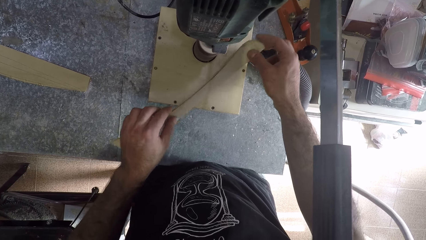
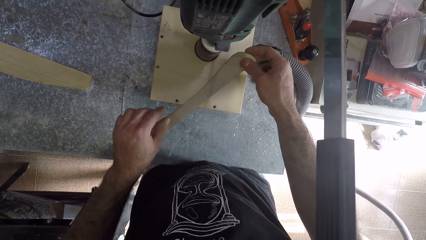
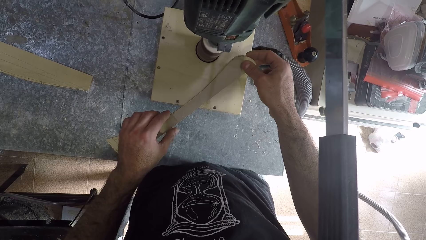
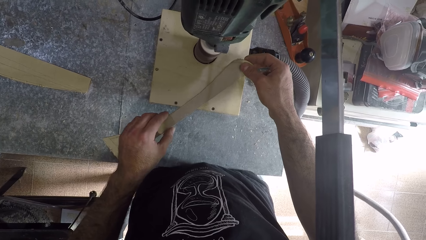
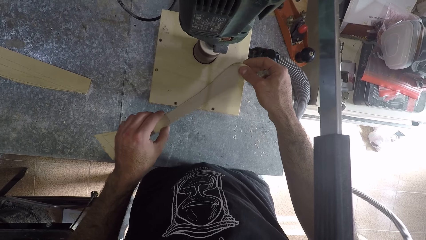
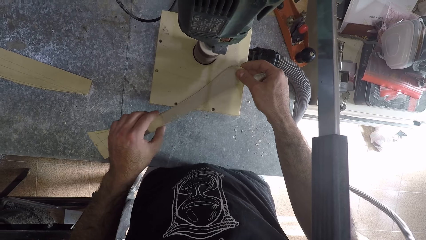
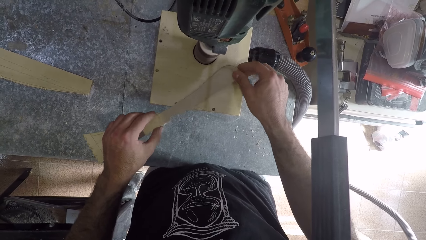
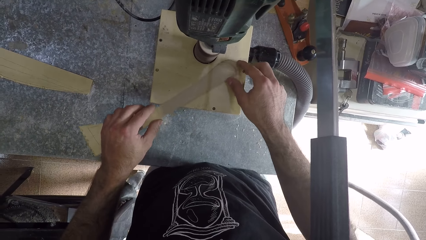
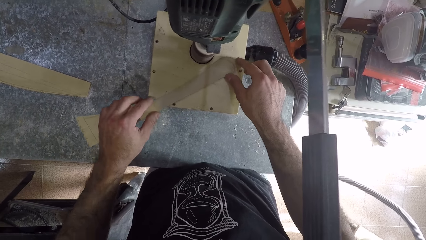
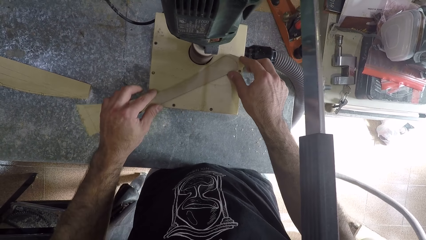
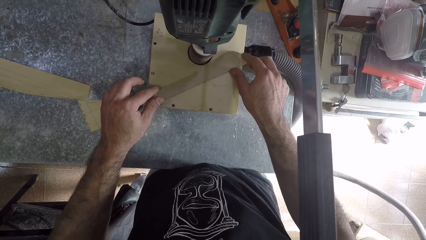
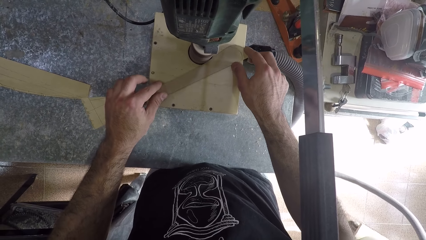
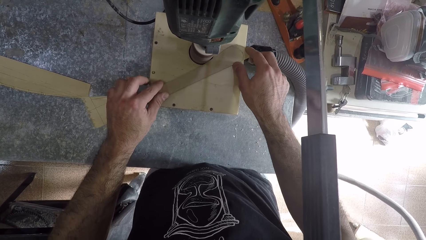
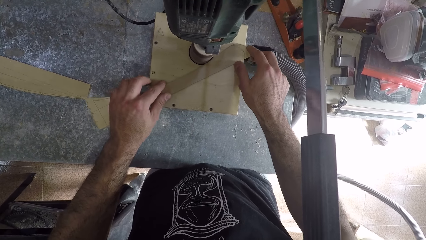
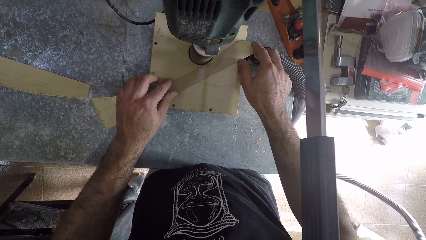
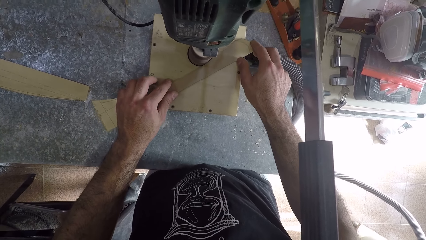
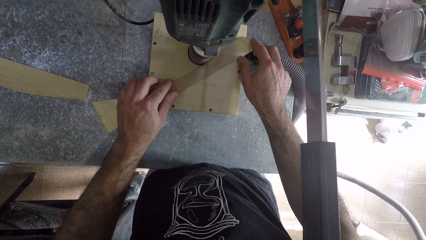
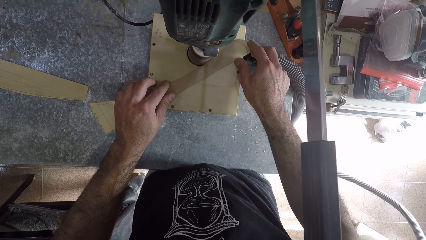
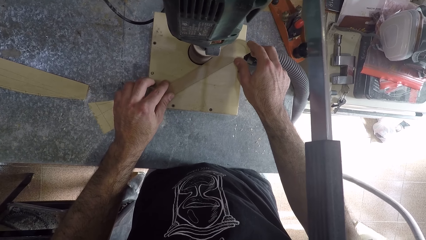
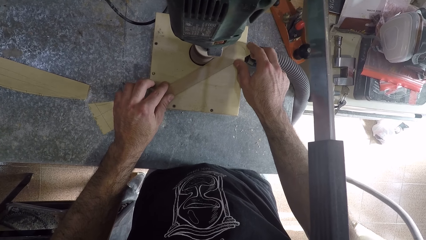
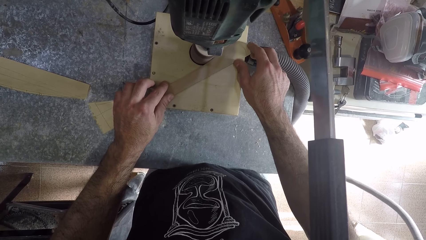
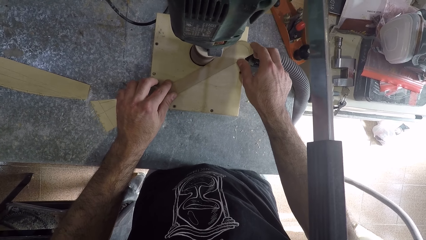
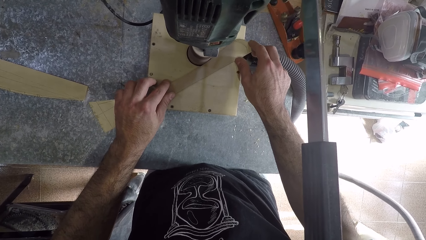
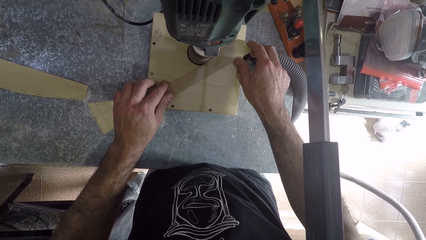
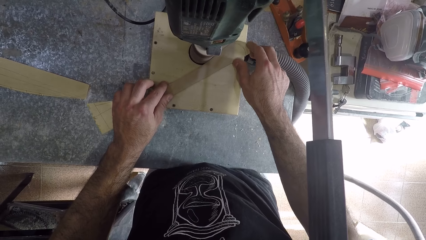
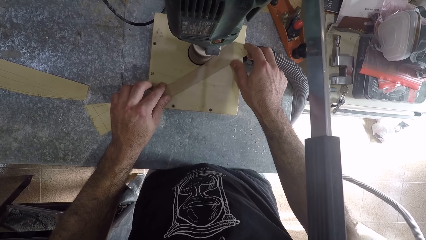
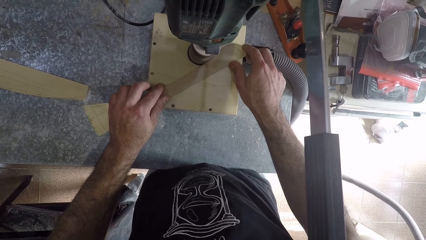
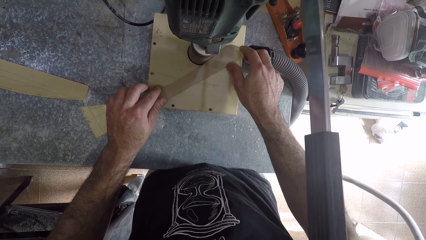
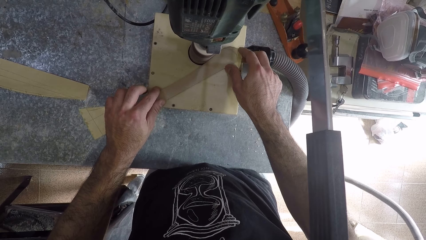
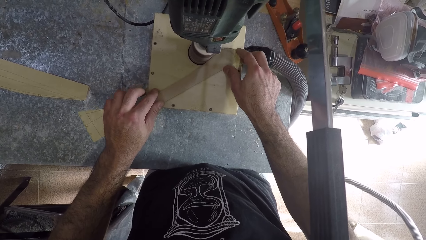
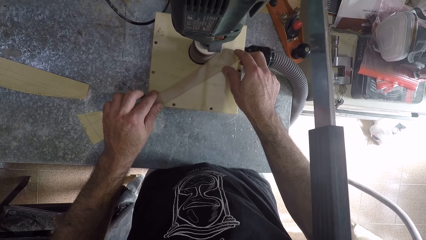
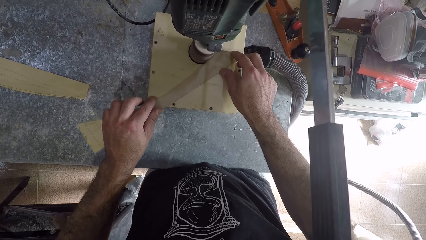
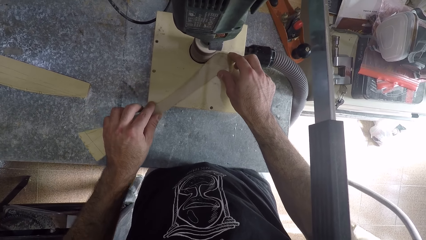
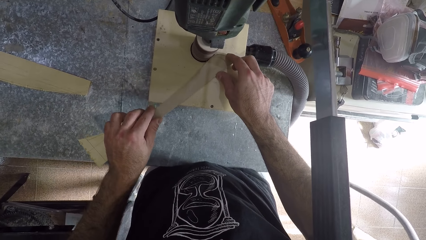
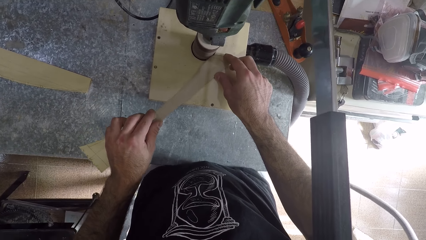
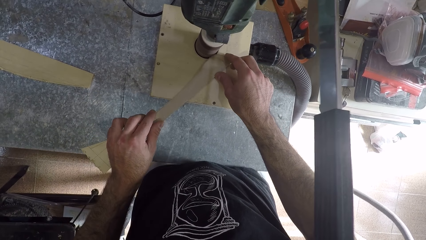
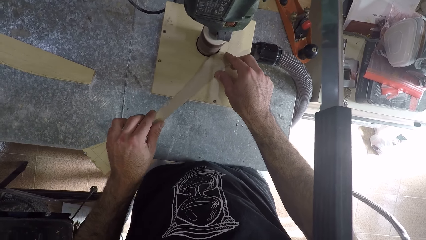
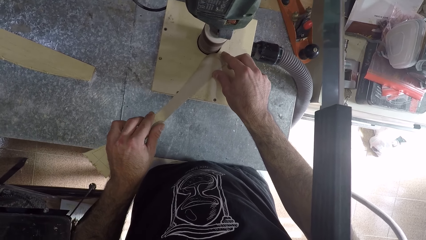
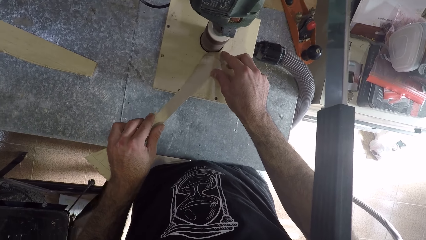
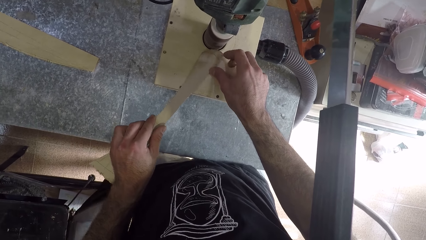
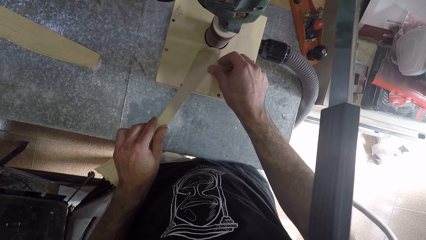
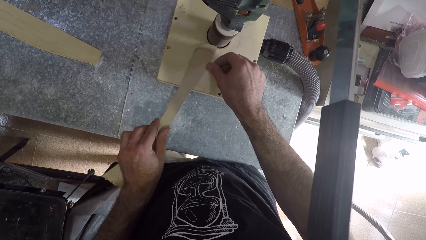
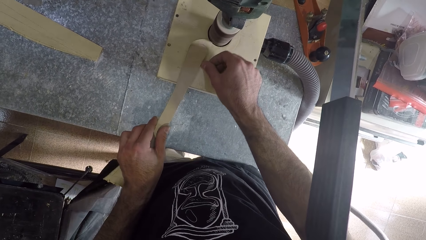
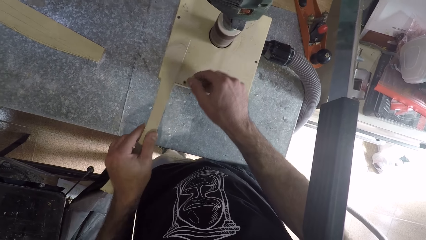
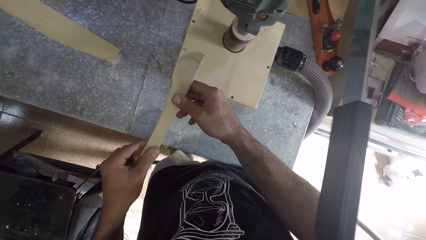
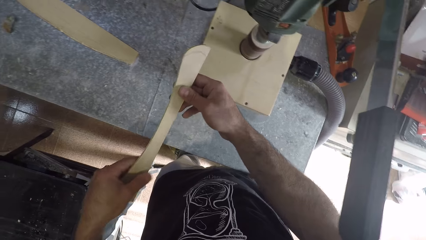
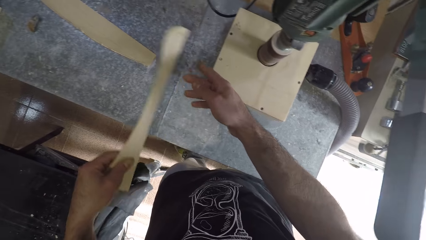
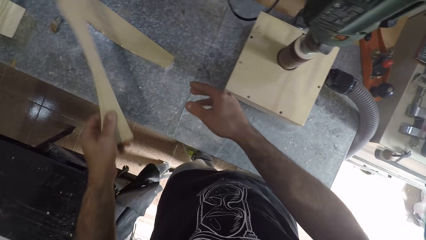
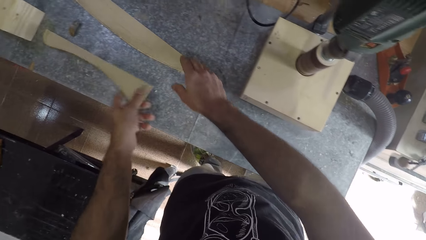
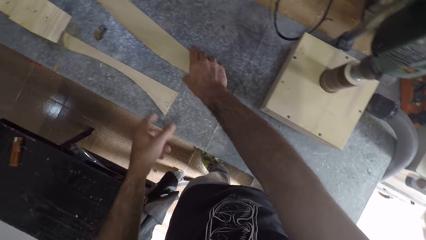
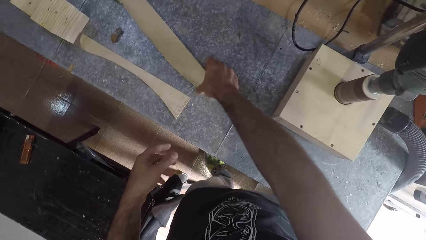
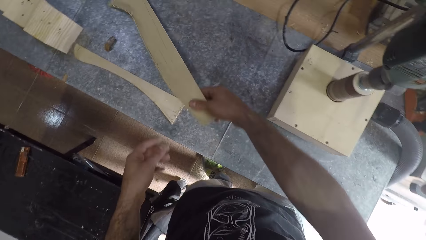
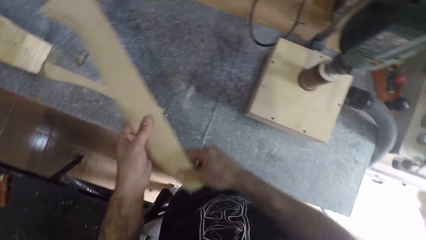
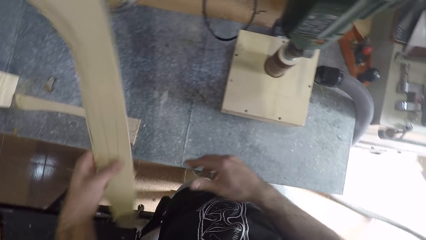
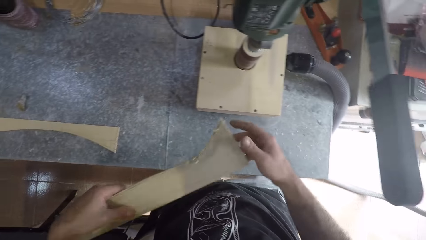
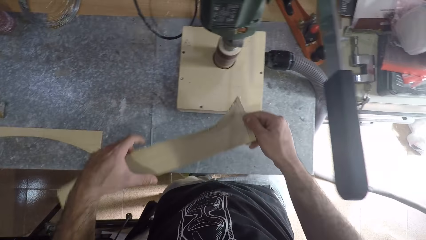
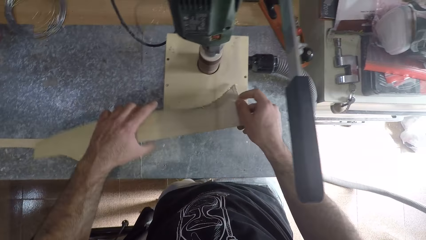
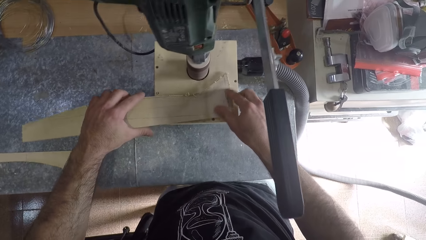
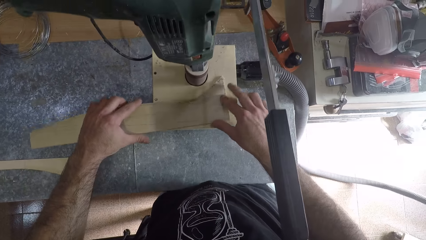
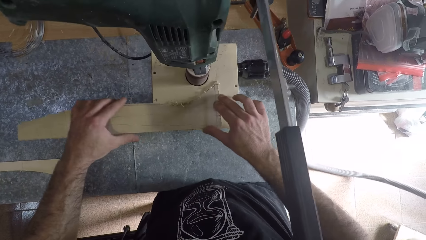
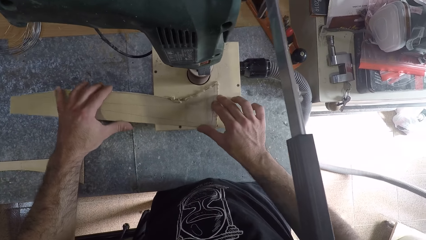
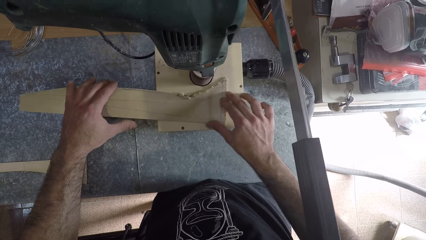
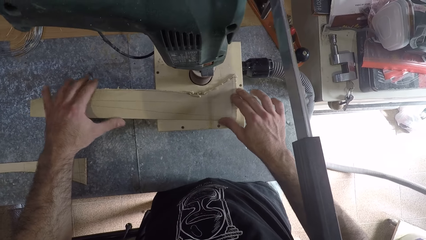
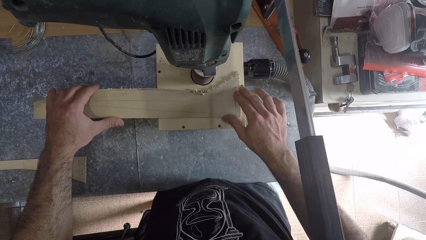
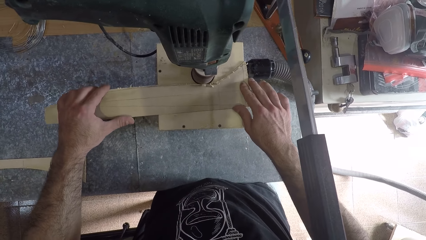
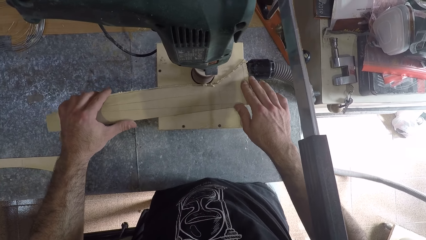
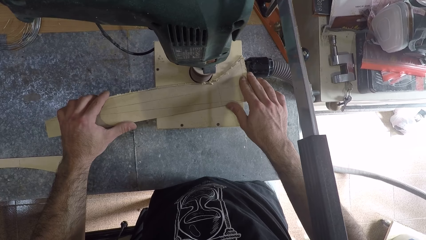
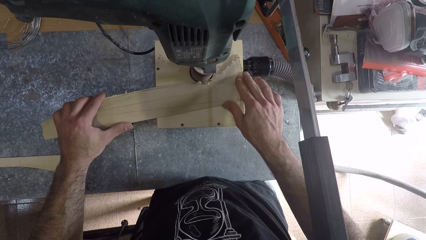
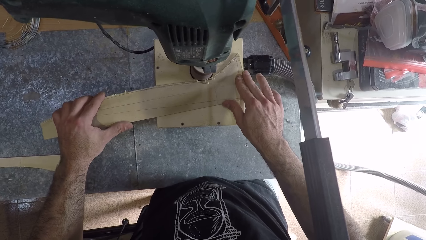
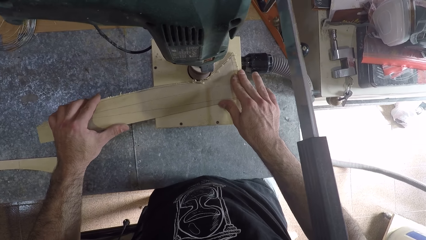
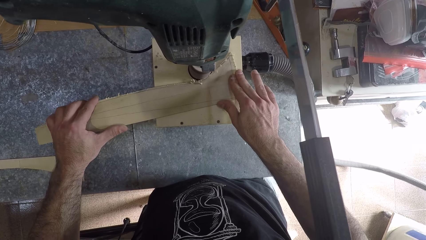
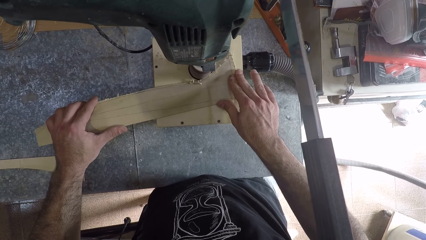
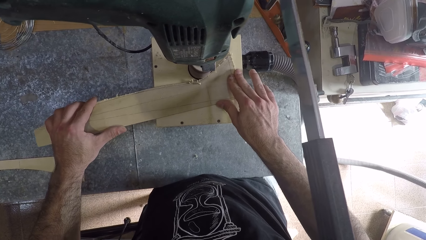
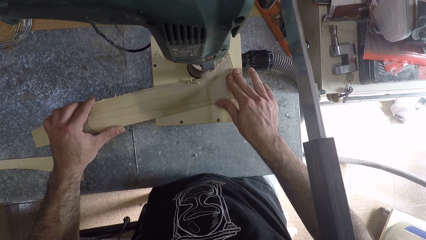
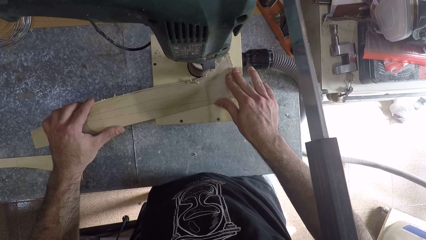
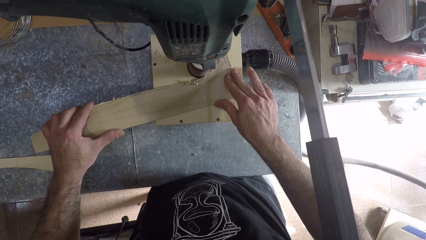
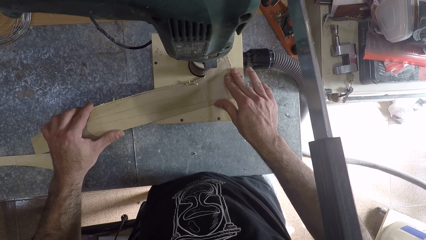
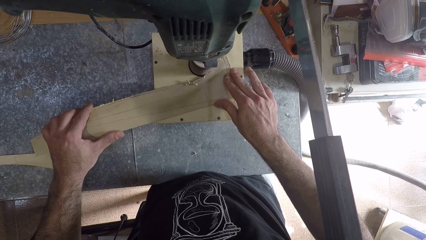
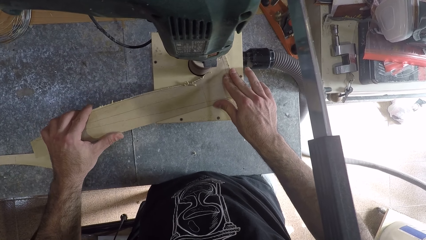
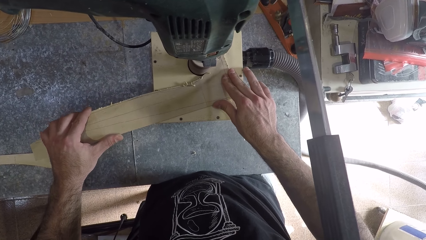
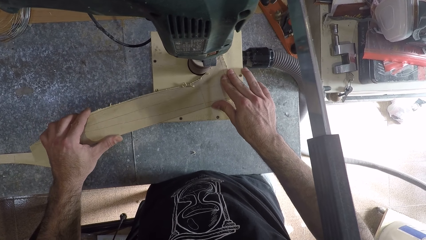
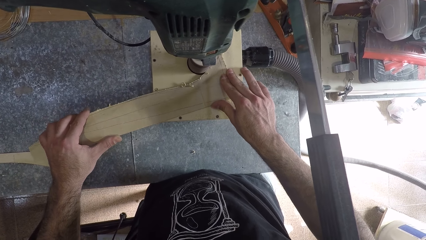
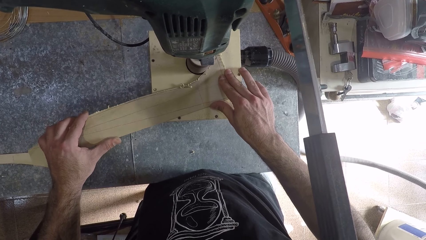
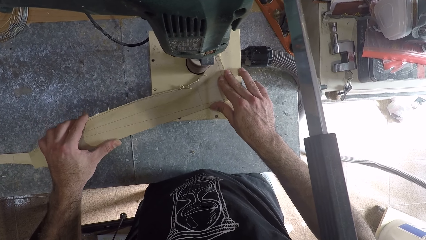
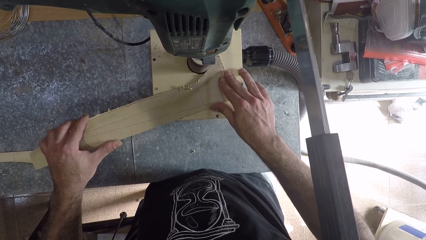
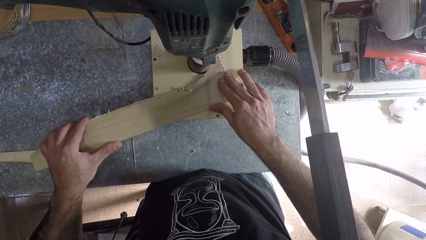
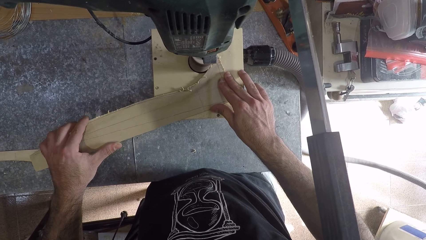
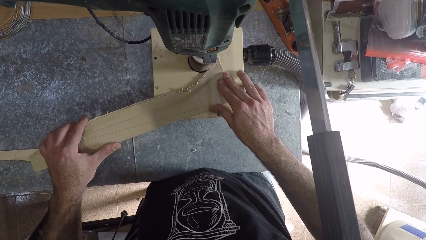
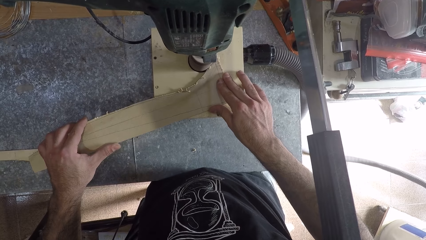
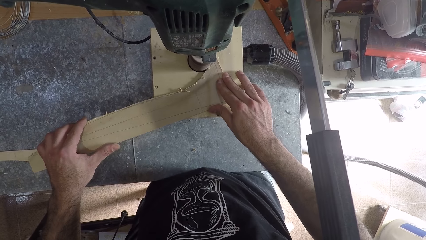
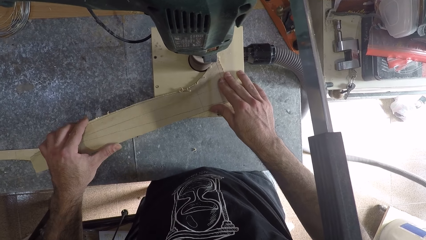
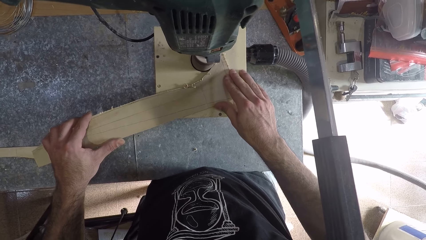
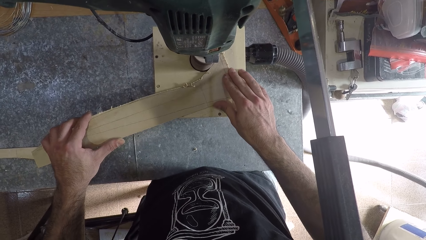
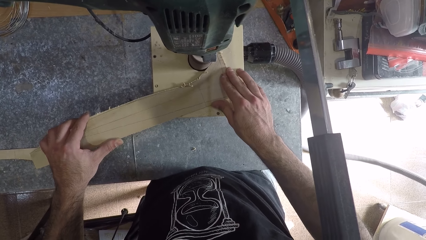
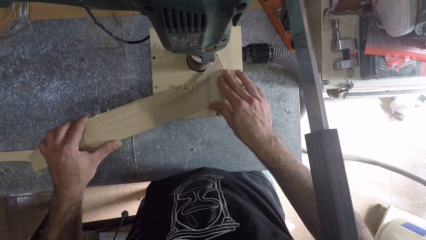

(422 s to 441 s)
The camera wearer removes the piece of wood board from the table router machine. He inspects the wood. He sharpens the piece of wood board with the table router machine. He removes the piece of wood board from the table router machine. He passes the wood to his left hand. He puts the piece of wood board on the table. He picks up the piece of wood board on the table with his right hand. He passes the wood to his left hand and holds the wood with his hands. He sharpens the piece of wood board with the table router machine.
